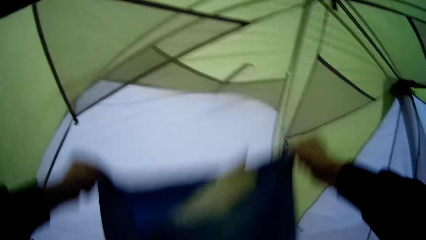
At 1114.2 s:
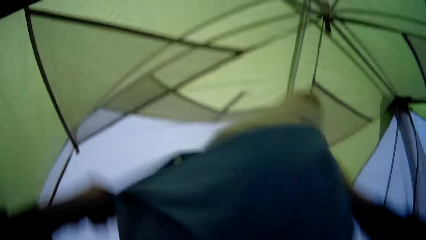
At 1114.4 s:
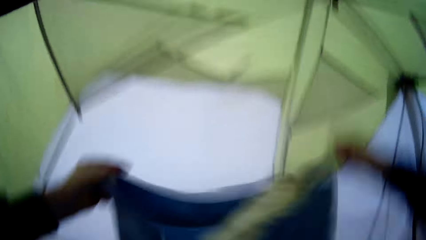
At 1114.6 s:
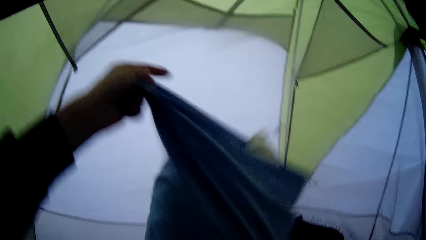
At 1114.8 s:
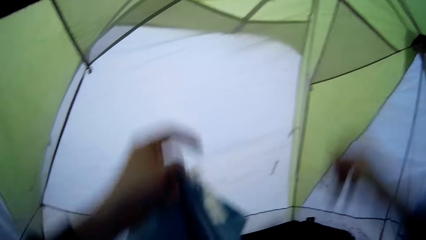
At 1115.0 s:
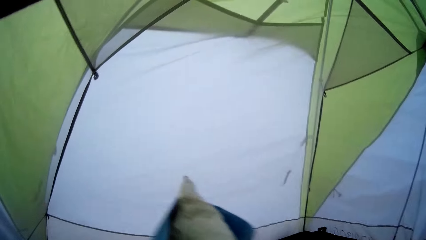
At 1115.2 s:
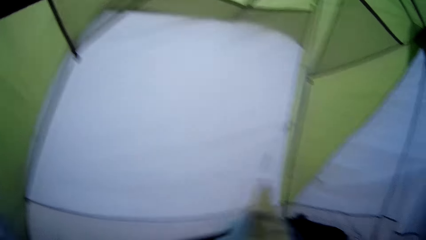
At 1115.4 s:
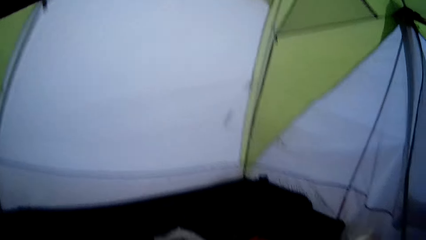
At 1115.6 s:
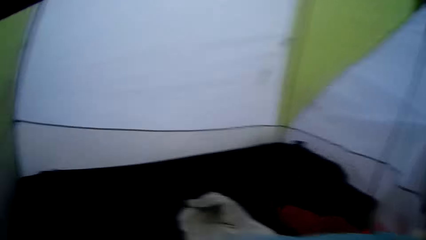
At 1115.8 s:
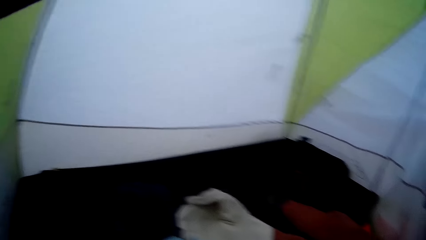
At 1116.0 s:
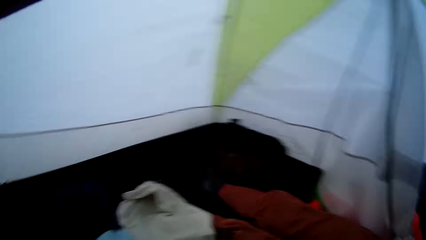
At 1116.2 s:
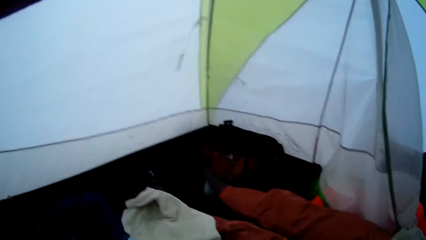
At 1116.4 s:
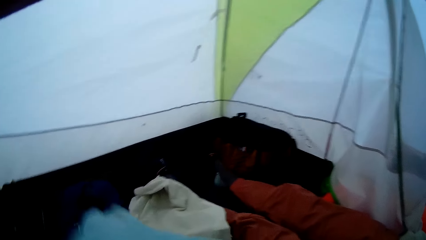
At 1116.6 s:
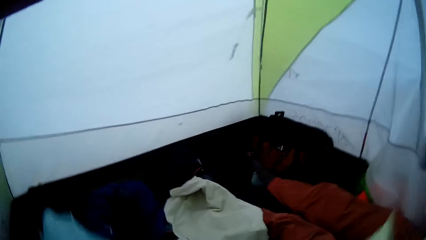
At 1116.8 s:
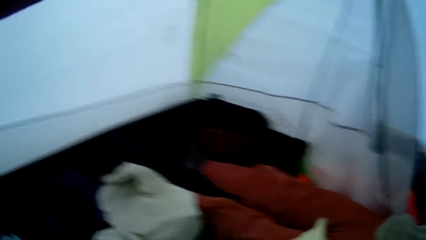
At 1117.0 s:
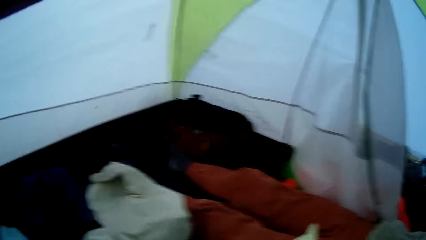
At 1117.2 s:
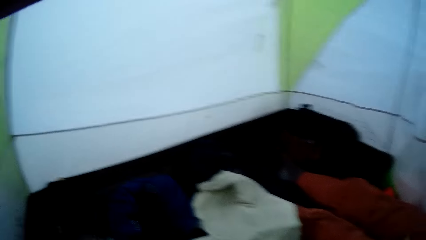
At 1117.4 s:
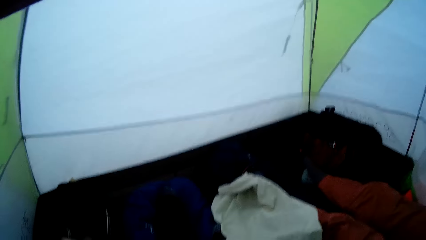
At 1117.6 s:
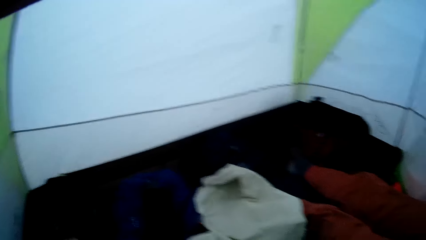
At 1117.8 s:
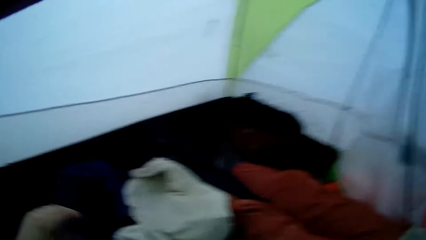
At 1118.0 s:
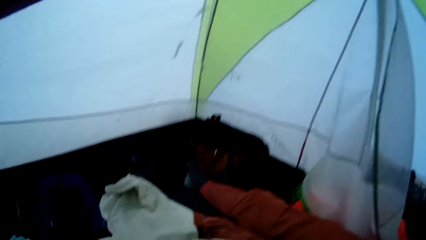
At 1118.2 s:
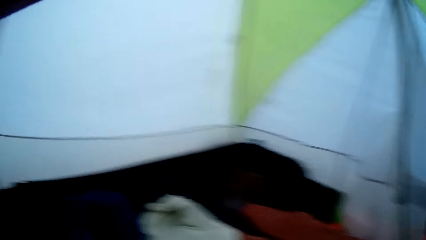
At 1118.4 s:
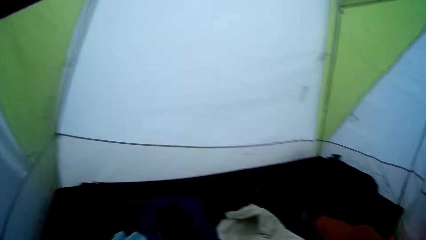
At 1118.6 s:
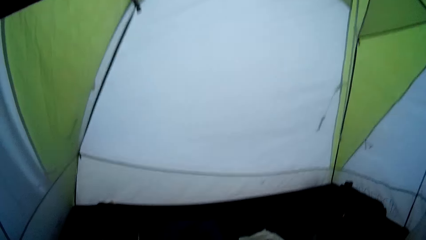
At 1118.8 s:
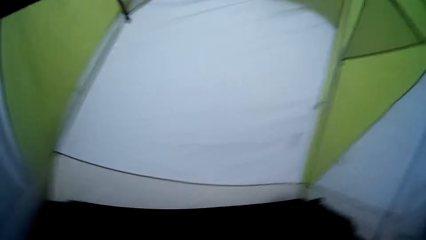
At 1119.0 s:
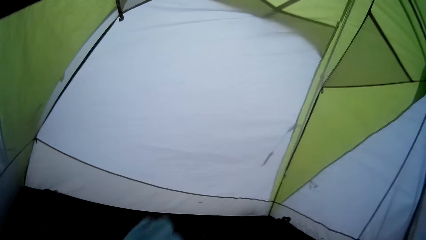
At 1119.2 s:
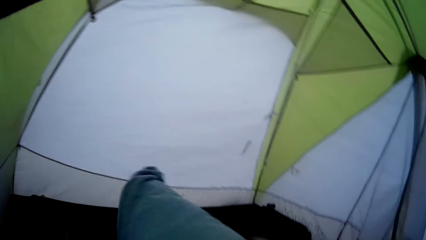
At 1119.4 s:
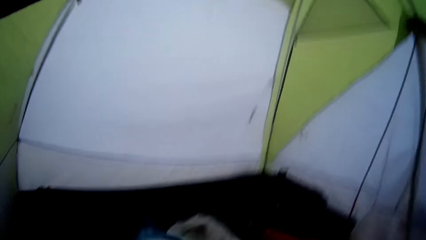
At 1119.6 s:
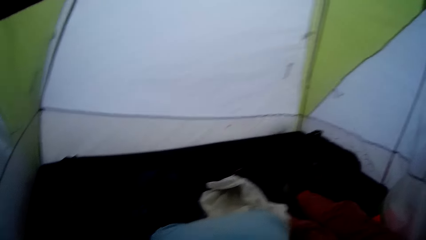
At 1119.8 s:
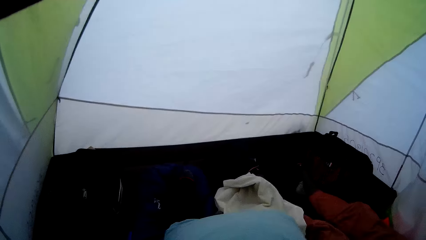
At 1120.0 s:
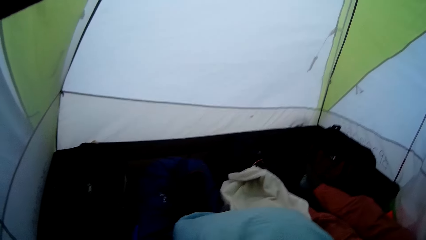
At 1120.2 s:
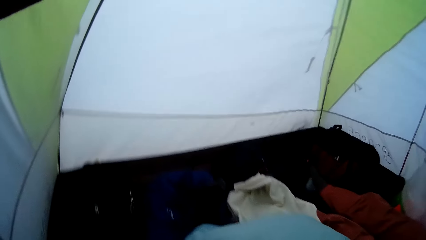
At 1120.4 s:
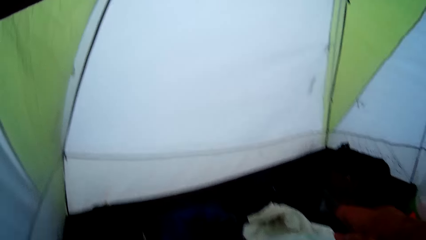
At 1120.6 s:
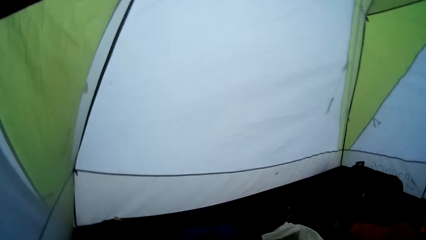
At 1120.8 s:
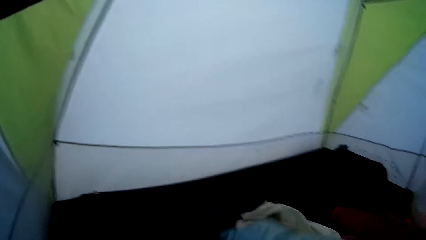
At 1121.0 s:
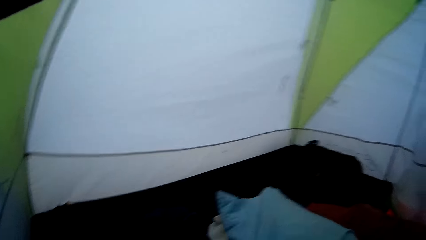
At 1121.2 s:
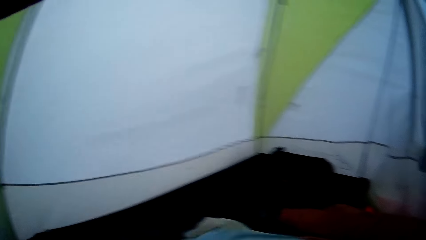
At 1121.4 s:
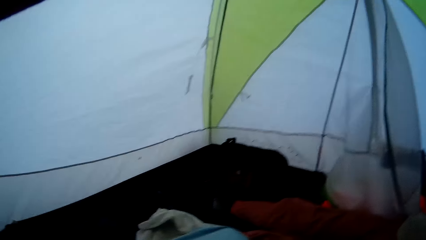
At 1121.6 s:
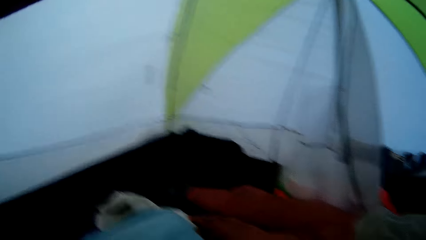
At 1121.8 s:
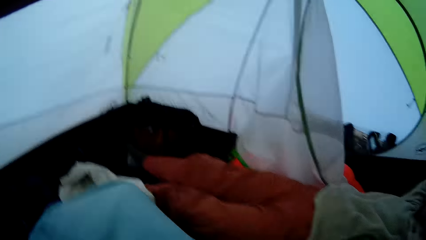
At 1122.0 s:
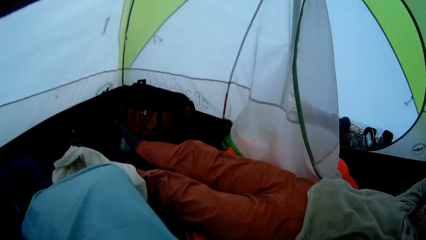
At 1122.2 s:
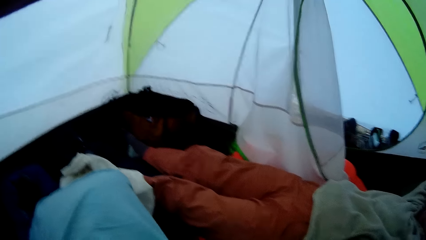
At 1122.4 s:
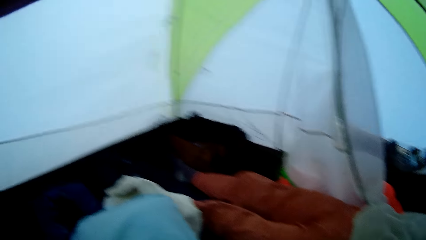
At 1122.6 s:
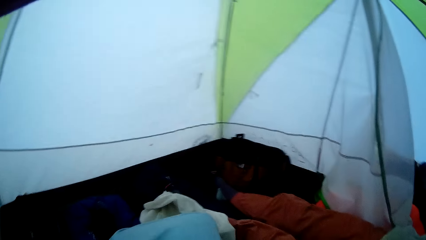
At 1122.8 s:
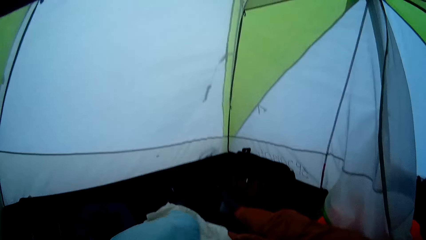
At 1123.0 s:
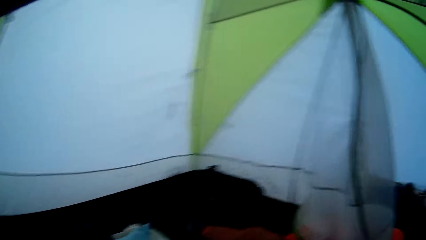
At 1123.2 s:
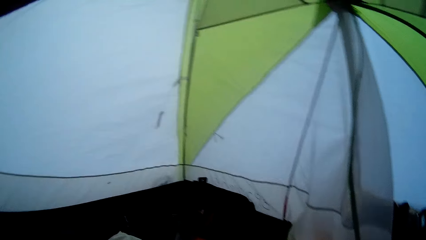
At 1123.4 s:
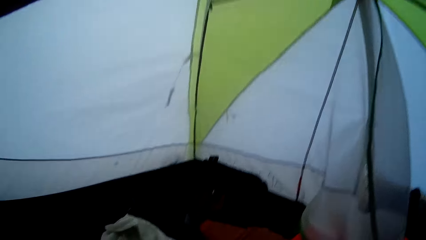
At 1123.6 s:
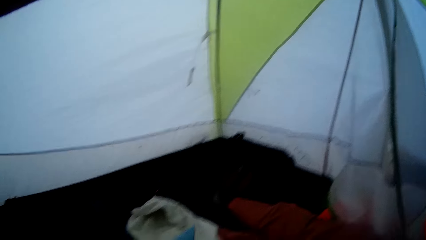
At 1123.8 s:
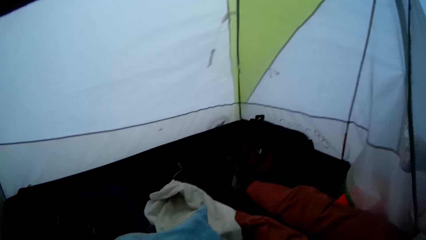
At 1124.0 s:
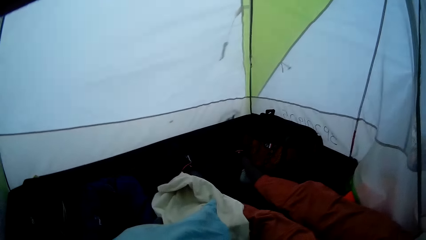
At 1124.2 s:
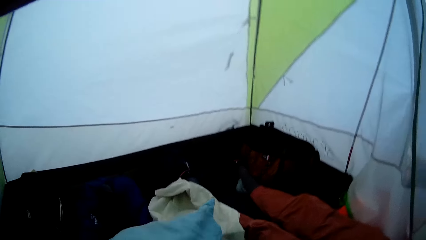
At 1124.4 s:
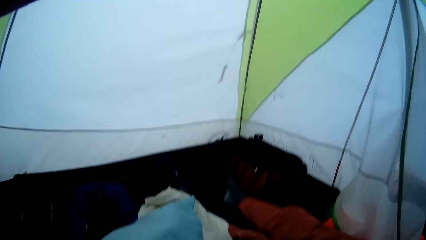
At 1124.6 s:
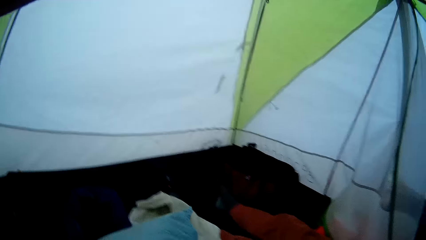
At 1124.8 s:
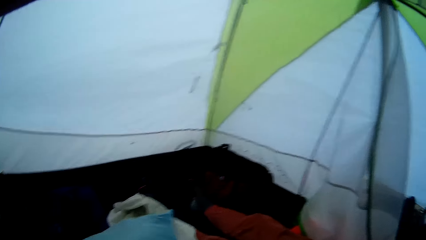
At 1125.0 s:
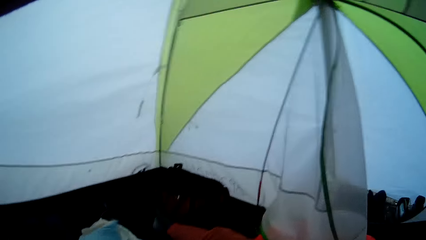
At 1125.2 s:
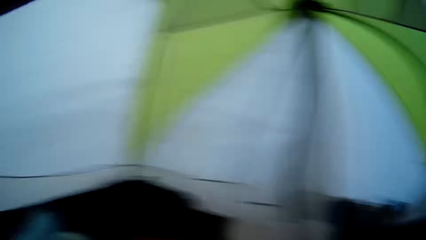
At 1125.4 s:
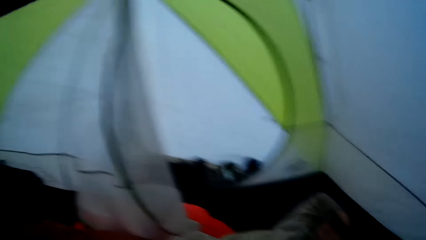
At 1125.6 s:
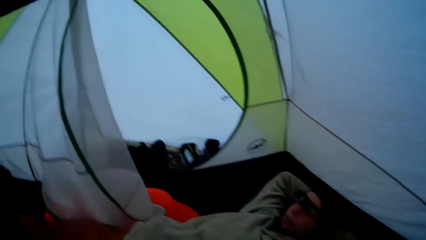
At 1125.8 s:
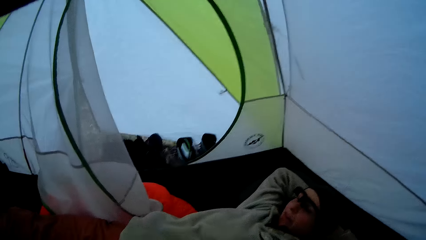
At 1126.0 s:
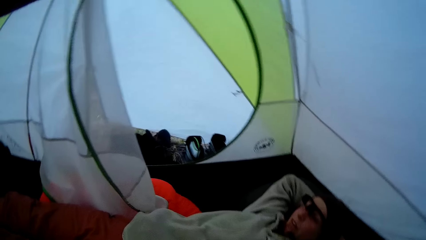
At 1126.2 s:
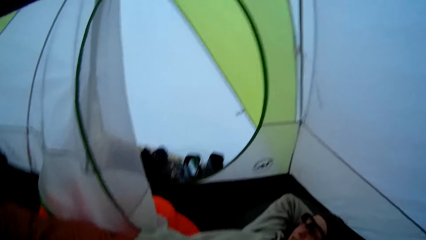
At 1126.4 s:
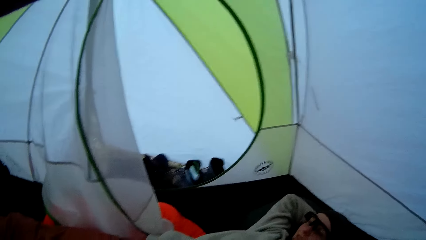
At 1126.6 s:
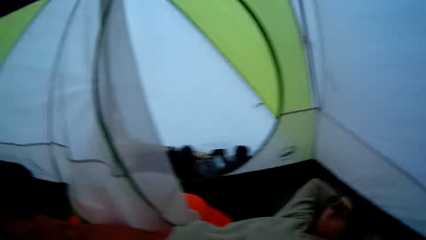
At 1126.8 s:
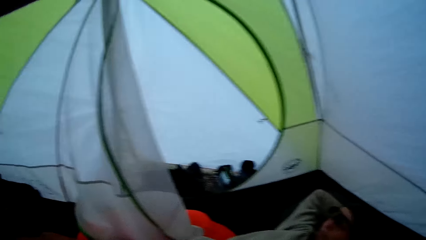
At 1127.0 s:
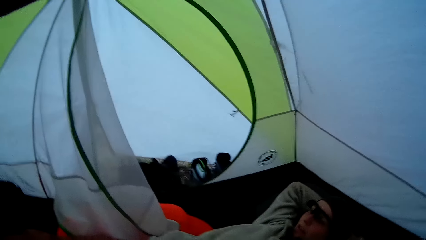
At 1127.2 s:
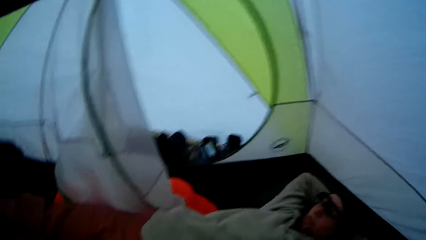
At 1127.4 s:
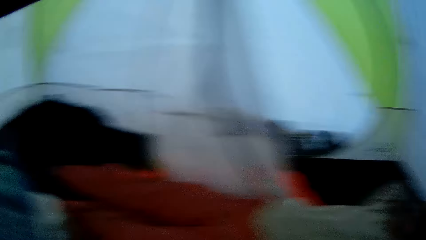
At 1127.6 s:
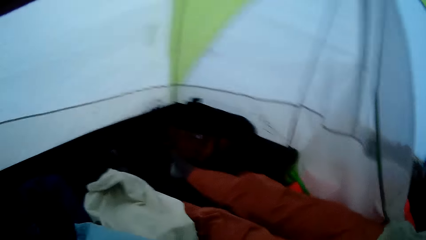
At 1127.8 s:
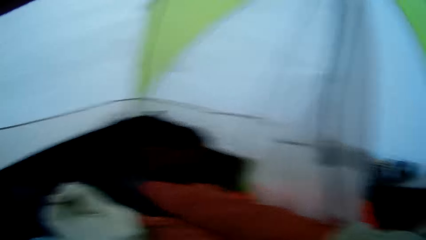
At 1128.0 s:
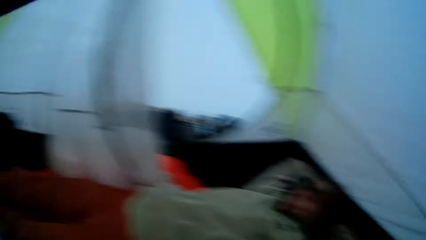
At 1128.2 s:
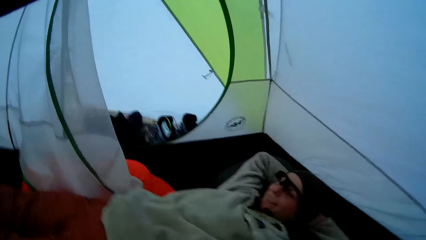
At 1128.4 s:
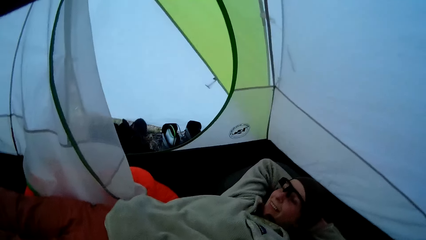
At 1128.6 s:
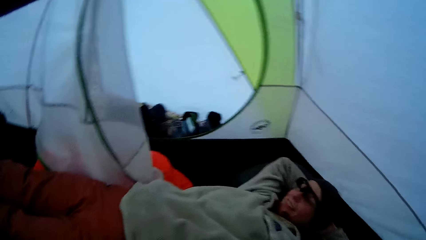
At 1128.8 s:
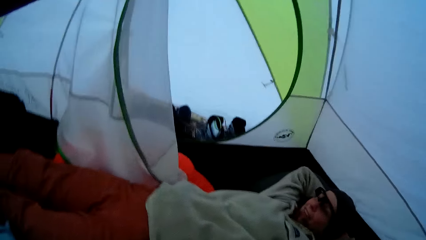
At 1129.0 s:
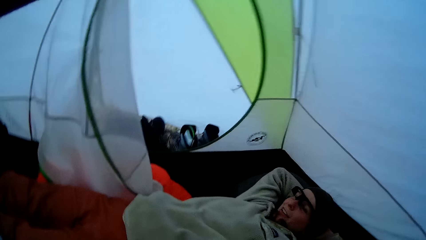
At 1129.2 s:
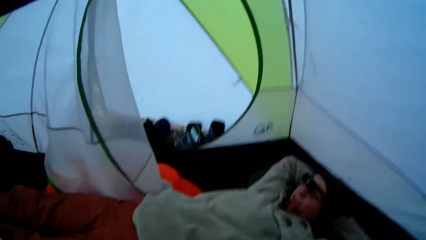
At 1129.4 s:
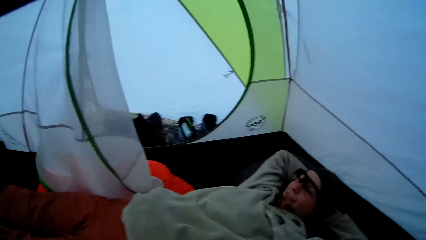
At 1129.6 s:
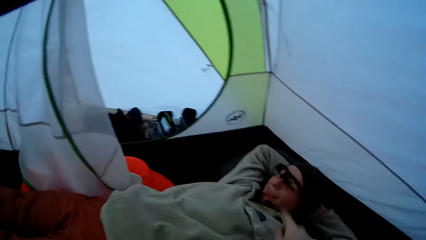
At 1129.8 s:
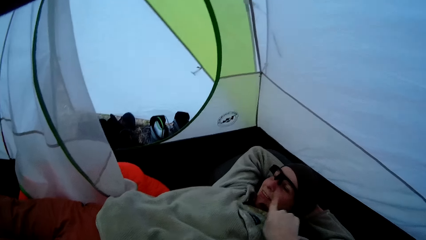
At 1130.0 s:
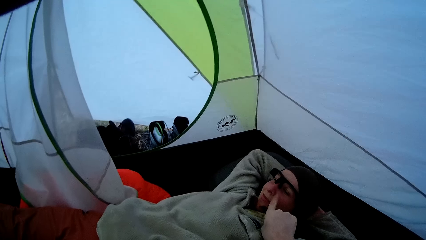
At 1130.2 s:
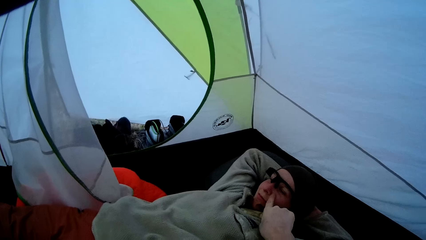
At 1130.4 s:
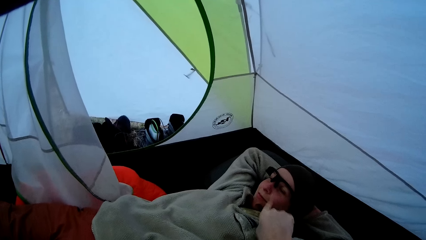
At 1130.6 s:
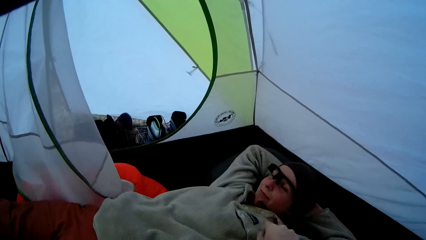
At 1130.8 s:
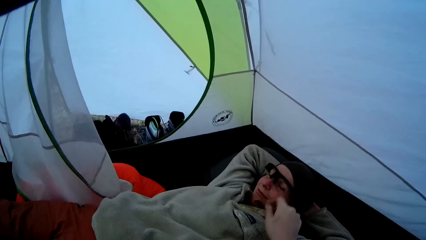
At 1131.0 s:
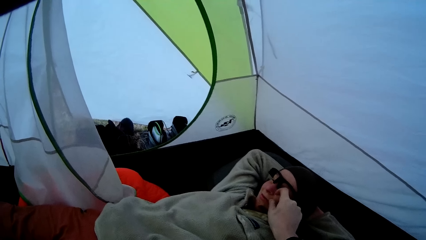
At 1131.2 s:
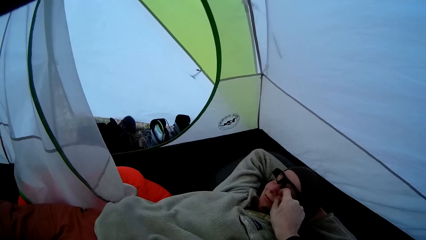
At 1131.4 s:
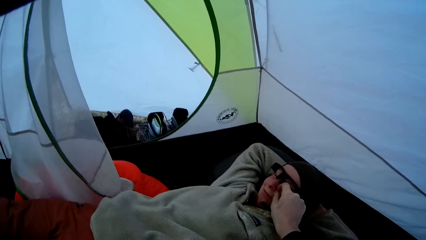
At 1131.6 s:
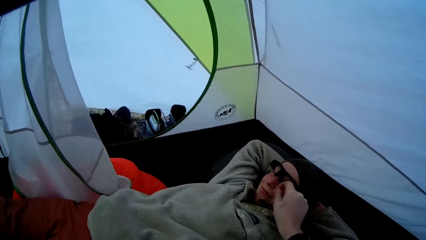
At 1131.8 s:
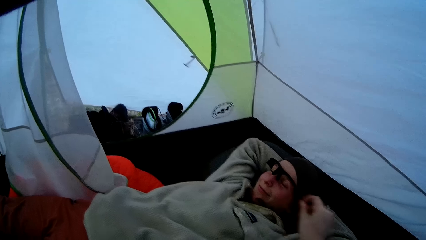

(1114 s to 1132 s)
The camera wearer shakes the pillow. They stretch the pillow case. They look at a man. They look at a camping tent. They look at the man. They look out through a tent opening. They look around. They converse with the man. They touch the man. They point at the man on the face.
